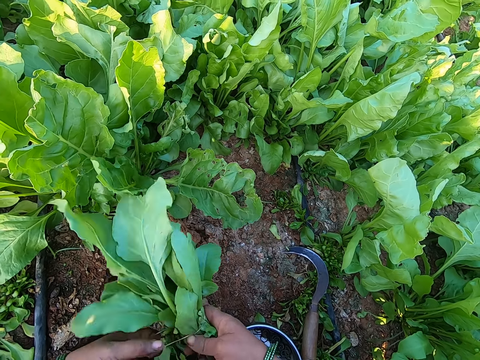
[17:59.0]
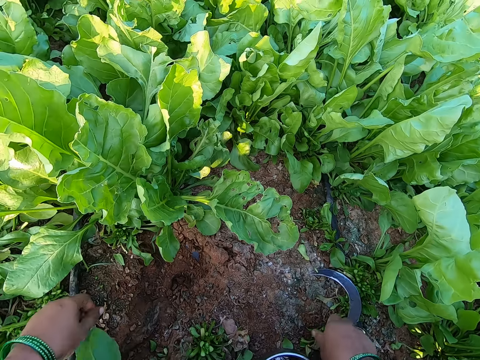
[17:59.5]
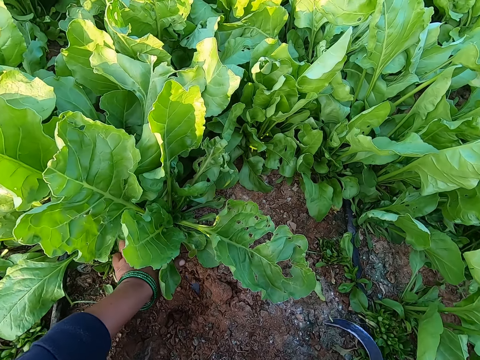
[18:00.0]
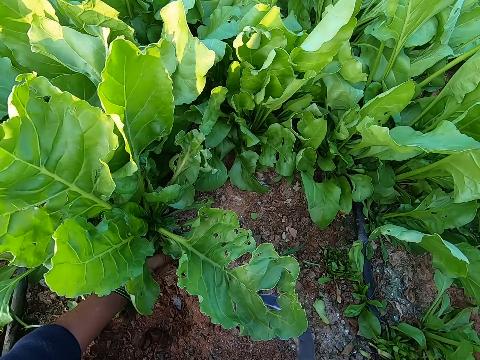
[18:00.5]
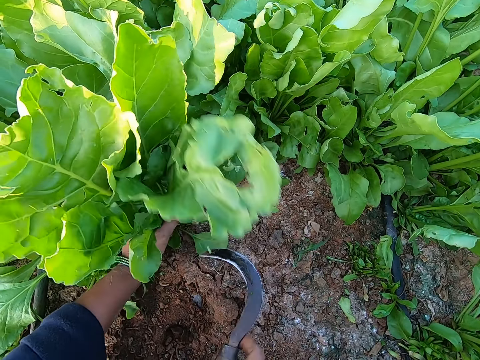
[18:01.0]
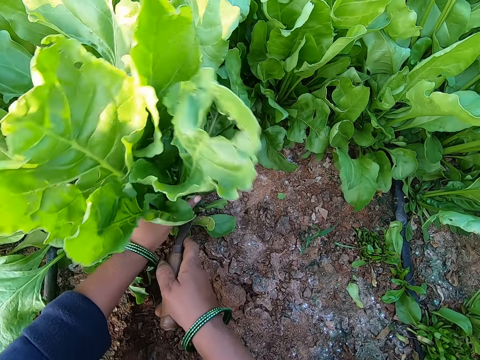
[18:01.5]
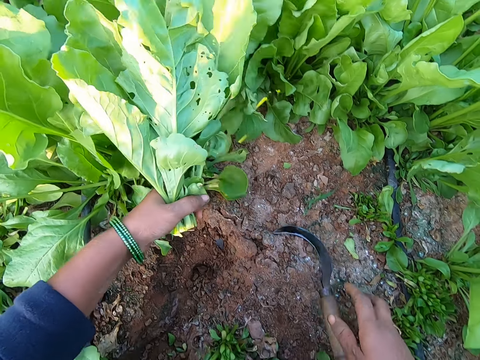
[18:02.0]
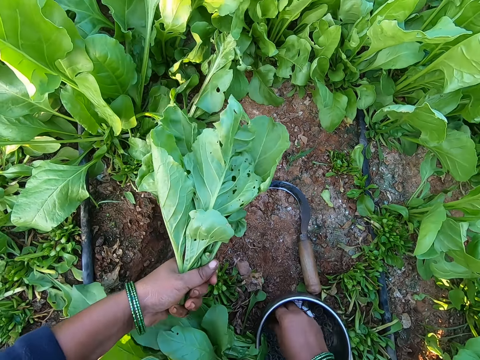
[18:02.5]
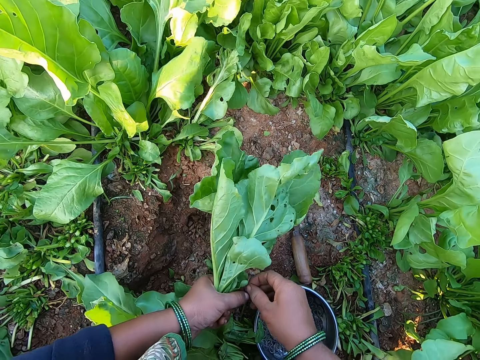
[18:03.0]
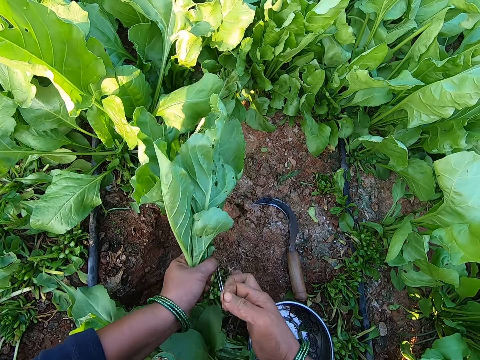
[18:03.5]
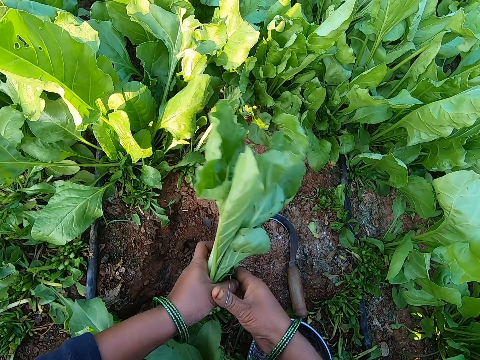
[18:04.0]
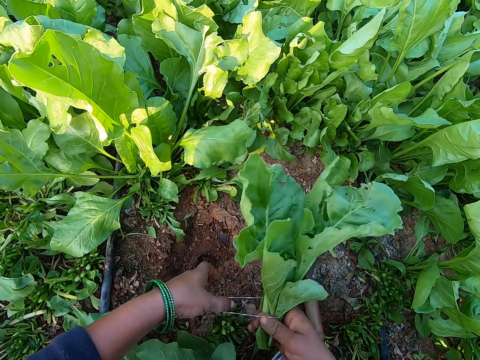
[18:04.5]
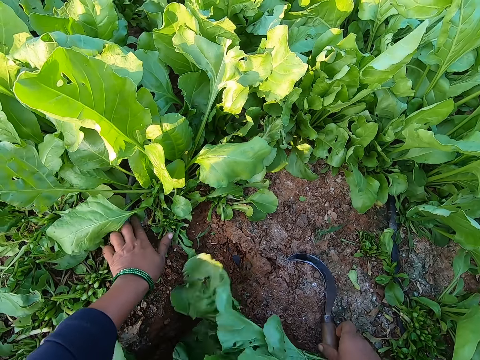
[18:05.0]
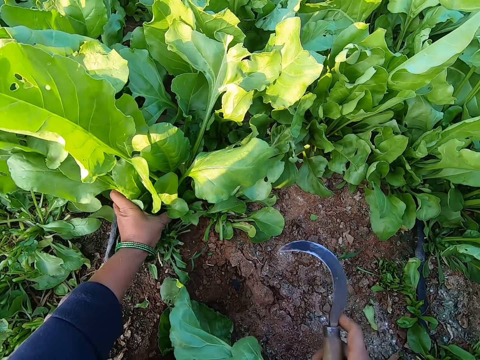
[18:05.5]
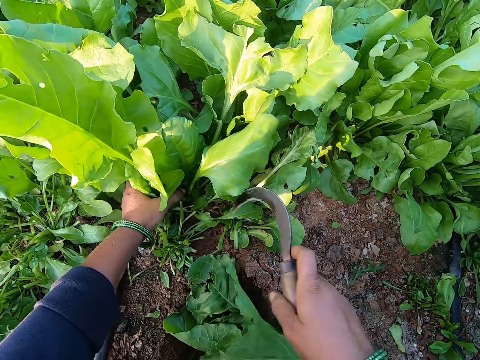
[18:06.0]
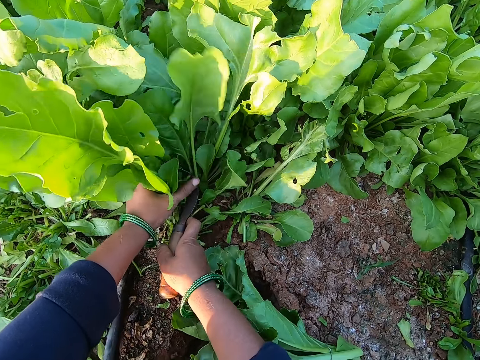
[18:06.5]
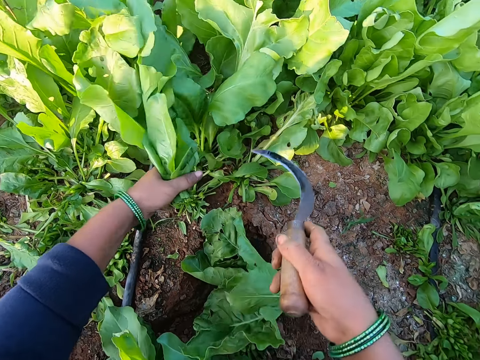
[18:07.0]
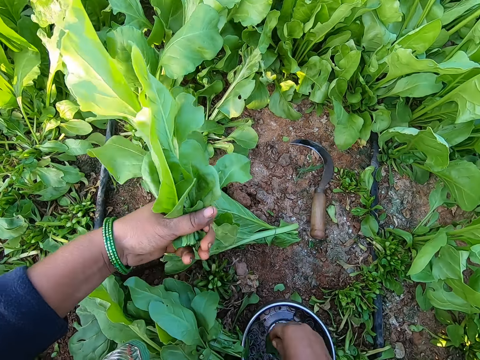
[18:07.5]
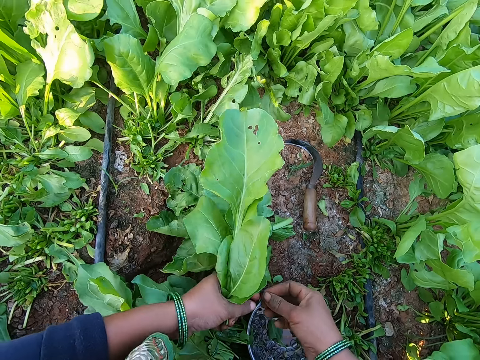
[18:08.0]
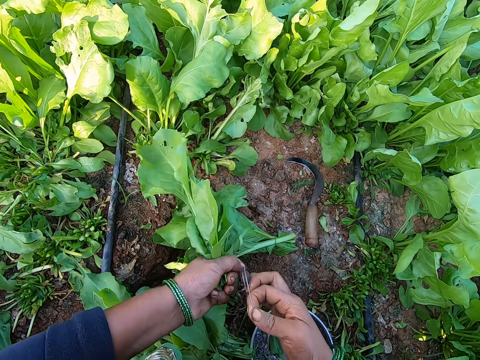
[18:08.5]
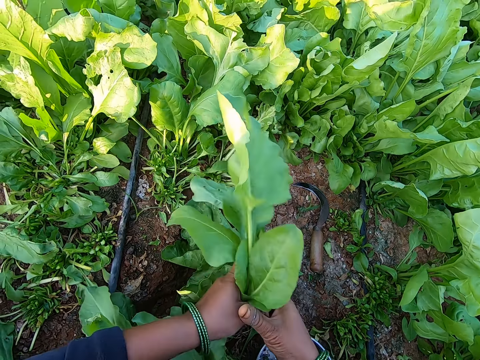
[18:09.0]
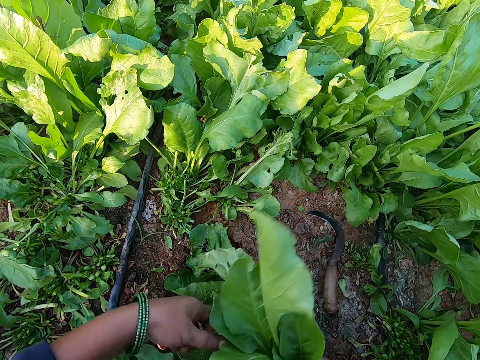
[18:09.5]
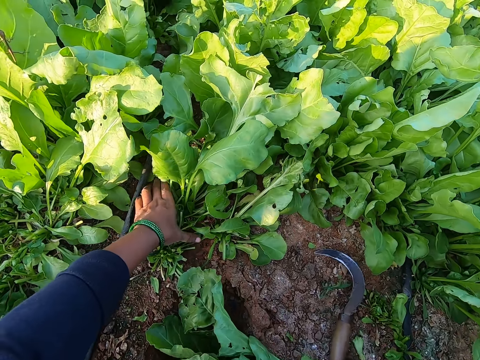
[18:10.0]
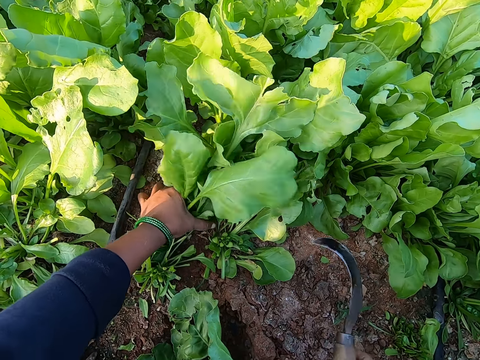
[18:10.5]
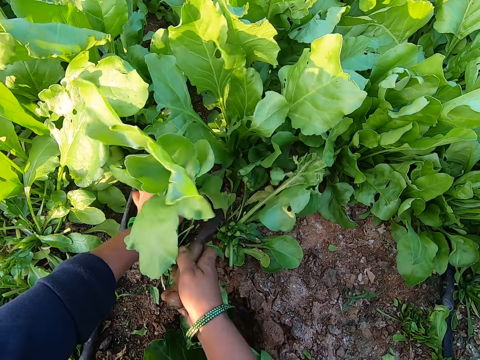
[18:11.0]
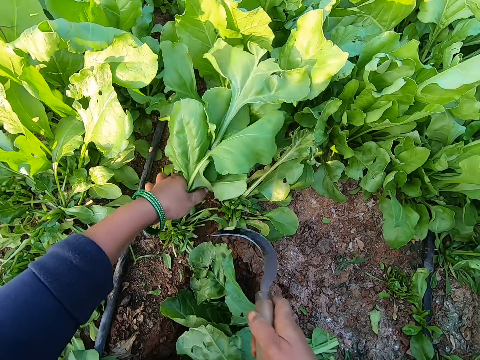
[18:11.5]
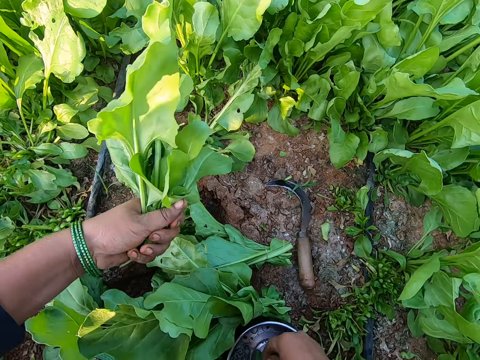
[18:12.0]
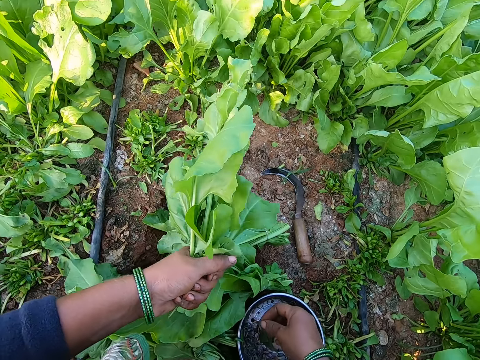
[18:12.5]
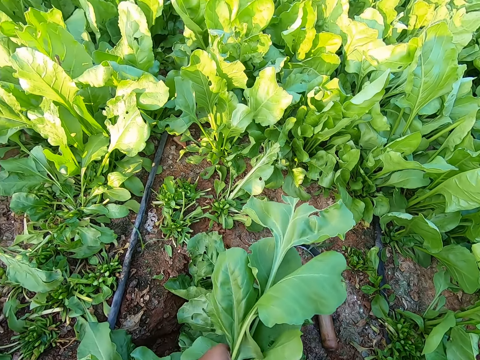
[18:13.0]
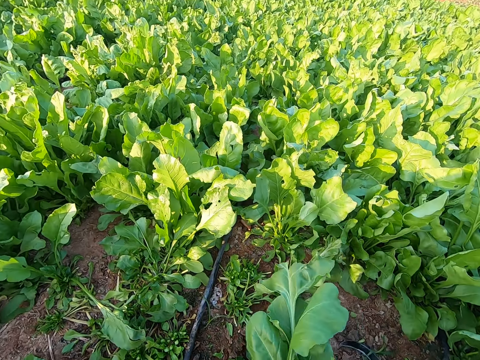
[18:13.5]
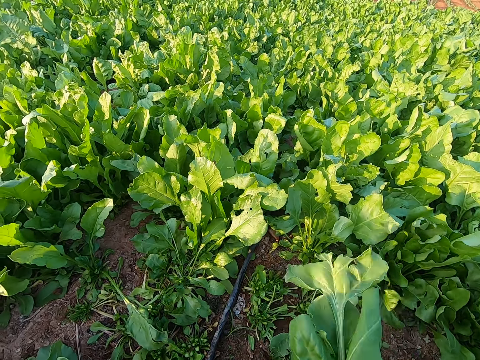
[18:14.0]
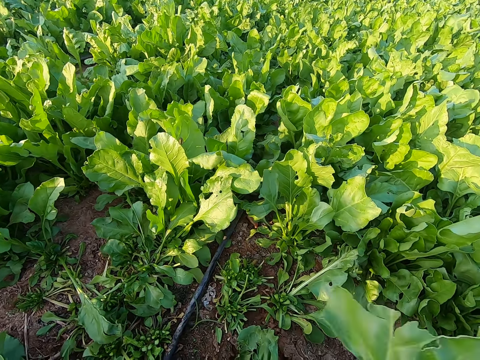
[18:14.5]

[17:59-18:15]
The camera wearer wraps the plant in her left hand with the rubber band in her right hand. She drops the plant in her right hand. She grabs a plant with her left hand. She picks up the sickle on the ground with her right hand. She cuts the plant with the sickle in her right hand. She drops the sickle in her right hand. She picks up a rubber band in the container on the ground with her right hand. She extends the rubber band with both hands. She adjusts the rubber band. She wraps the plant in her left hand with the rubber band in her right hand. She drops the plant in her right hand. She grabs a plant with her left hand. She picks up the sickle on the ground with her right hand. She holds the sickle. She cuts the plant with the sickle in her right hand. She drops the sickle in her right hand. She picks up a rubber band in the container on the ground with her right hand. She extends the rubber band with both hands. She adjusts the rubber band. She wraps the plant in her left hand with the rubber band in her right hand. She drops the plant in her right hand. She grabs a plant with her left hand. She picks up the sickle on the ground with her right hand. She cuts the plant with the sickle in her right hand. She drops the sickle in her right hand. She picks up a rubber band in the container on the ground with her right hand. She turns to the side.

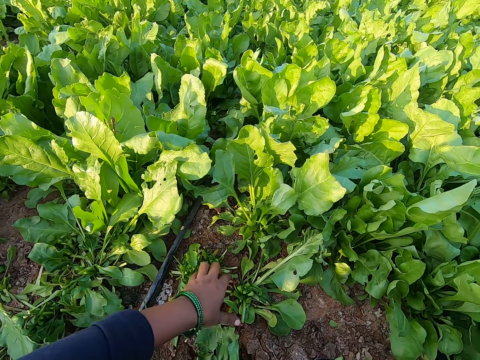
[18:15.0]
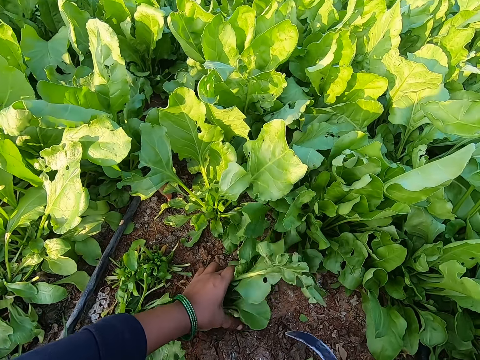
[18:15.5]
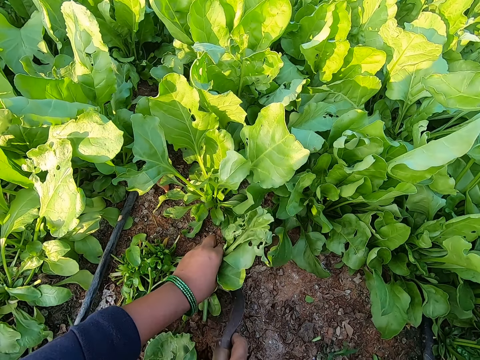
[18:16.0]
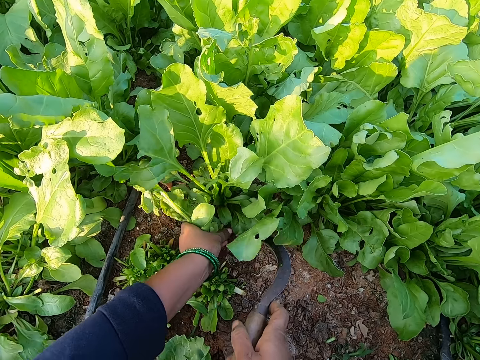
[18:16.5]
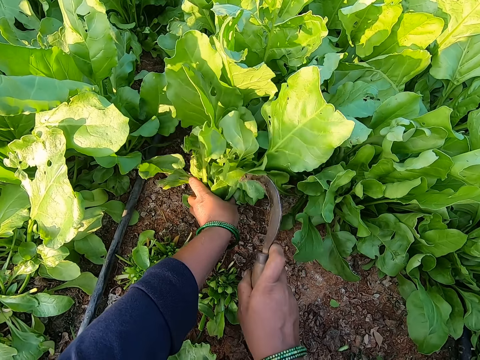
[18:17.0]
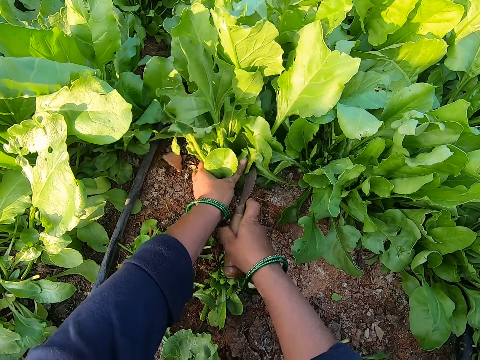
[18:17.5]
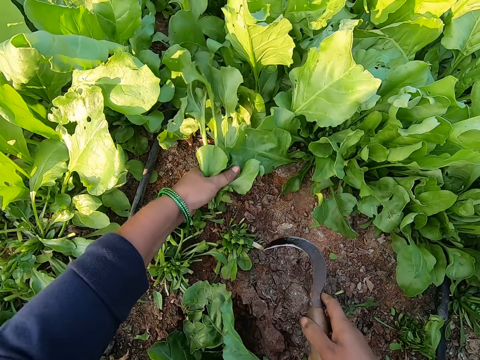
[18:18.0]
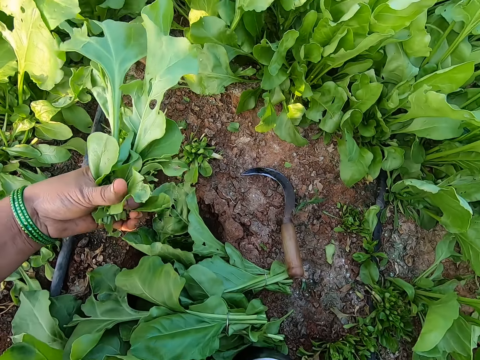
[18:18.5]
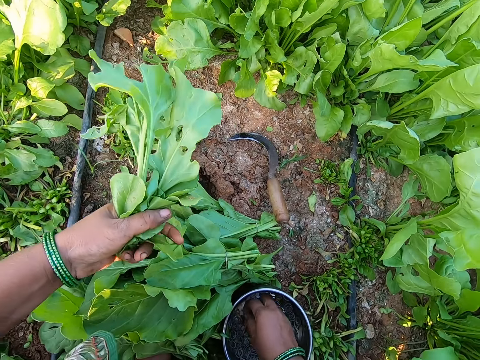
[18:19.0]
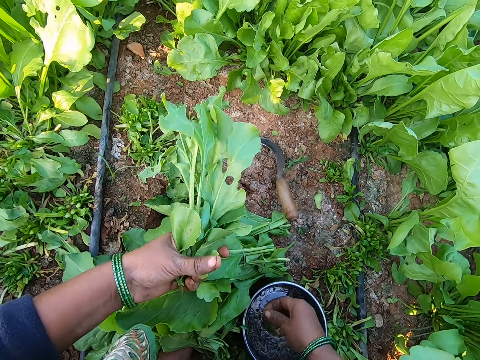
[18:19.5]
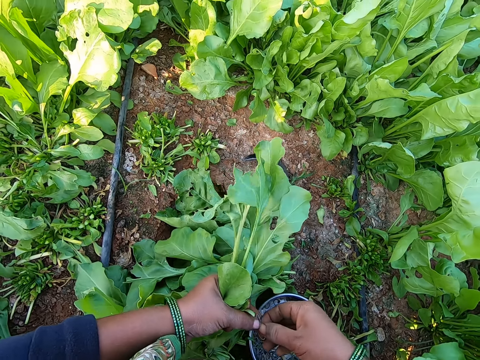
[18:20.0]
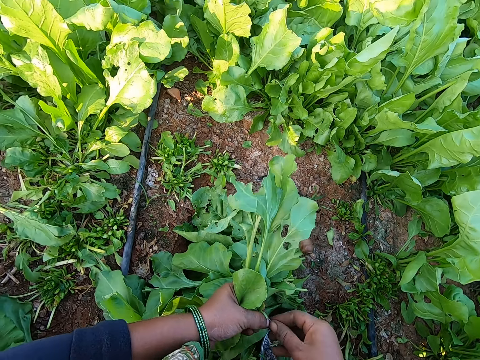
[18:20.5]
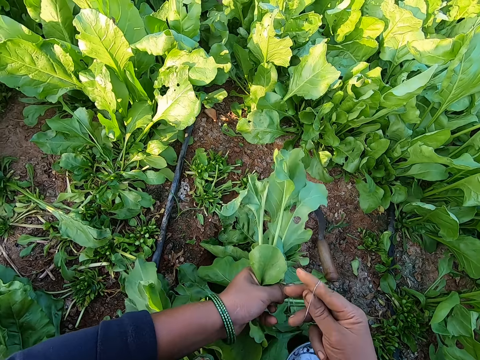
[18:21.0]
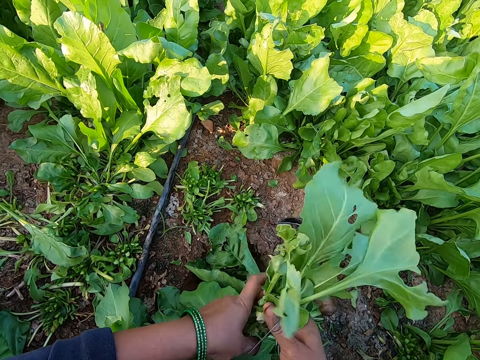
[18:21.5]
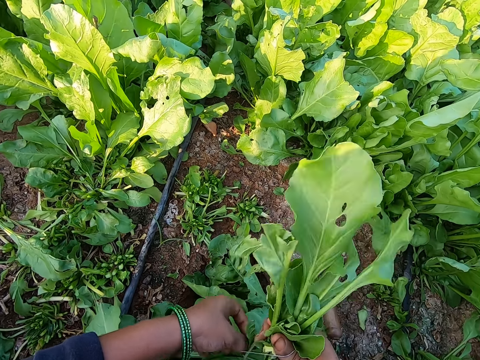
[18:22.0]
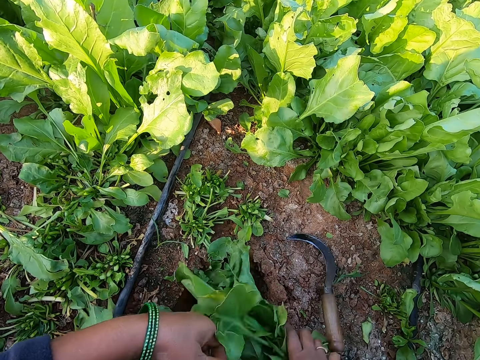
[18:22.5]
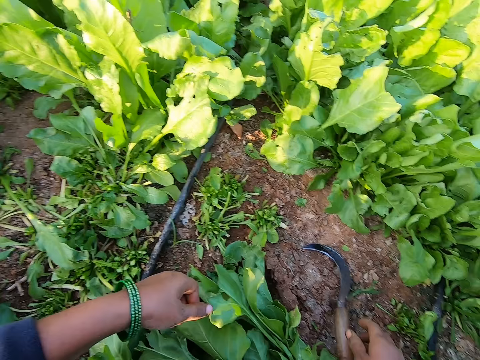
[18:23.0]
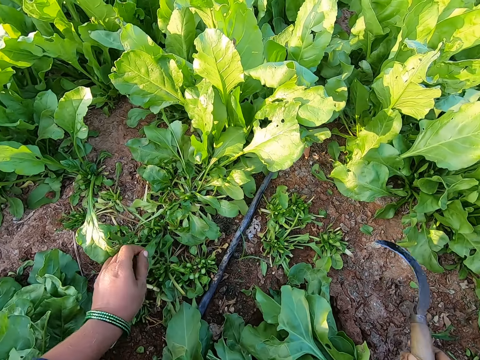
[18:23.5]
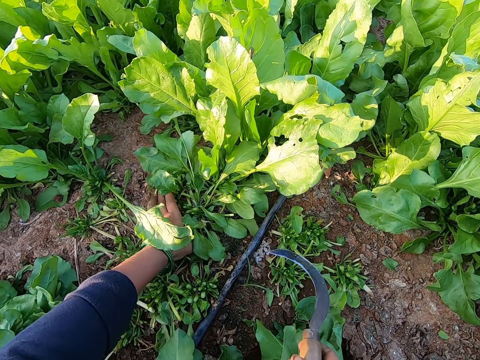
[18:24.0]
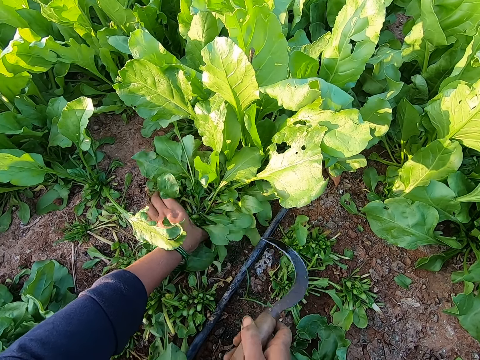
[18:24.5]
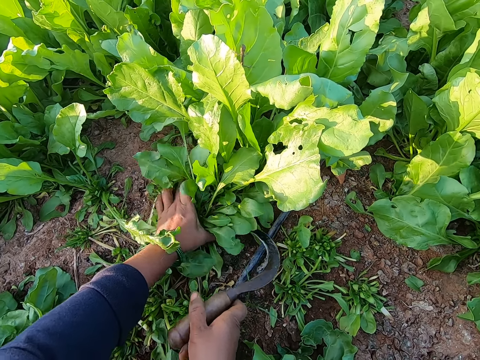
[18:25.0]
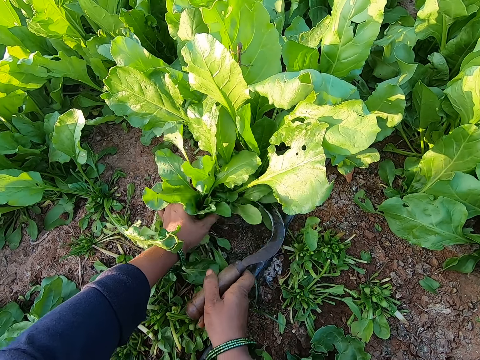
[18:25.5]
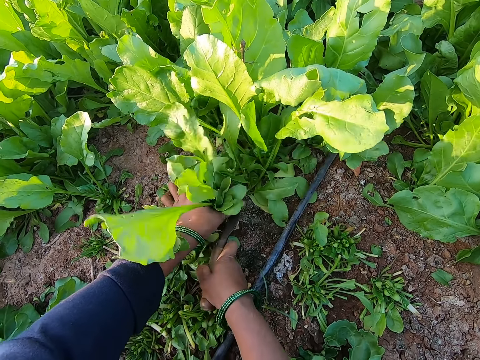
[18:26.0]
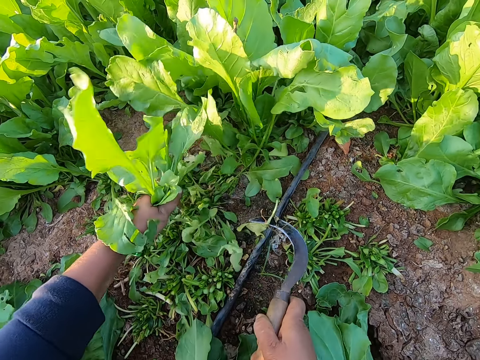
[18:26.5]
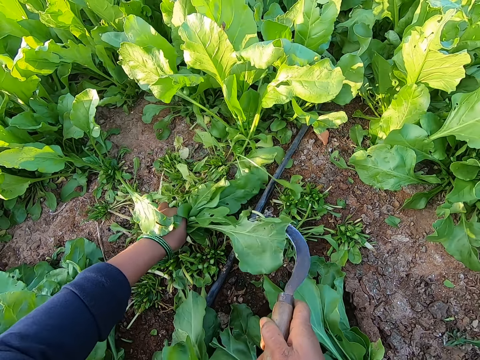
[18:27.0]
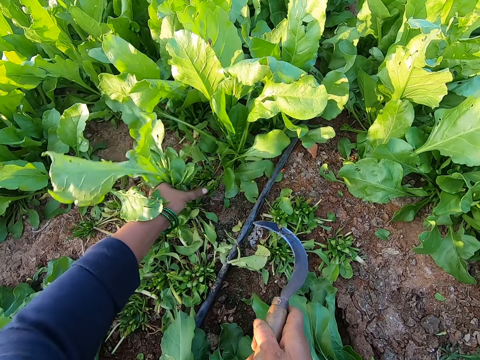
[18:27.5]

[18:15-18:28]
The camera wearer holds some spinach on the ground with her left hand. She cuts the spinach in her left hand with the sickle in her right hand. She holds some spinach on the ground with her left hand. She cuts the spinach in her left hand with the sickle in her right hand. She drops the sickle in her right hand on the ground. She takes a rubber band from the bowl on the ground with her right hand. She holds the rubber band with both hands. She expands the rubber band in her hands with her right hand. She passes the spinach from her left hand to her right hand. She binds the spinach in her right hand with the rubber band with both hands. She drops the spinach in her right hand on the ground. She picks the sickle from the ground with her right hand. She holds some spinach on the ground with her left hand. She cuts the spinach in her left hand with the sickle in her right hand.
